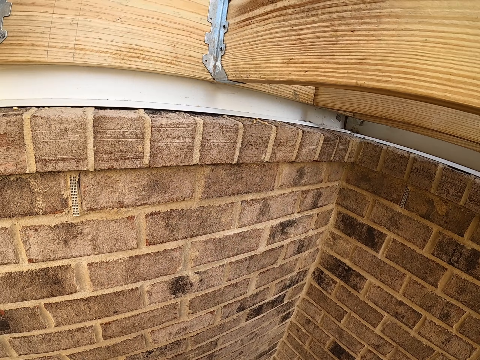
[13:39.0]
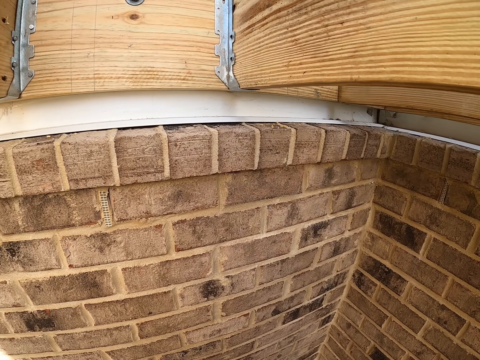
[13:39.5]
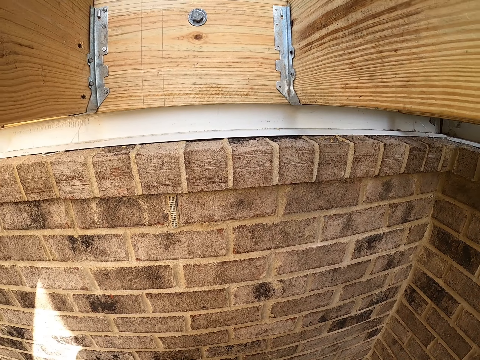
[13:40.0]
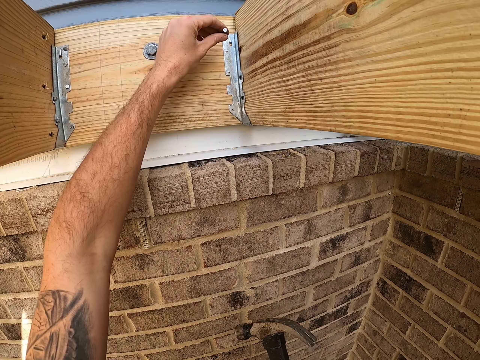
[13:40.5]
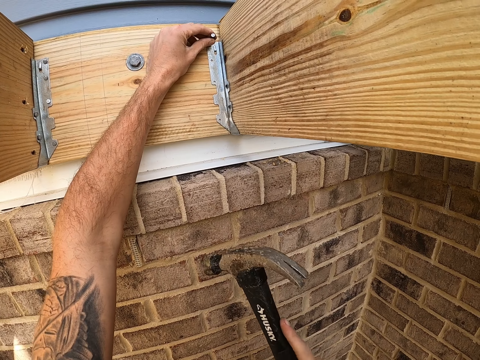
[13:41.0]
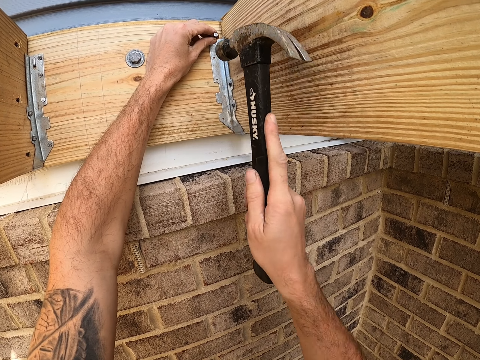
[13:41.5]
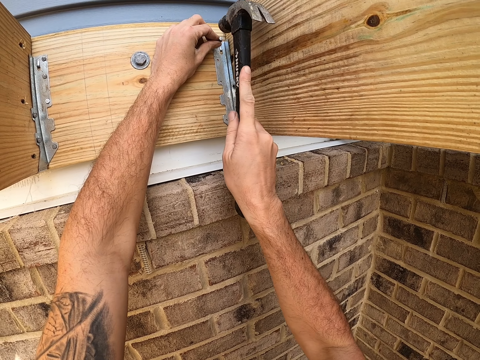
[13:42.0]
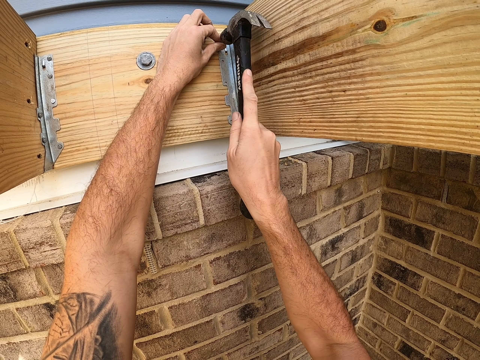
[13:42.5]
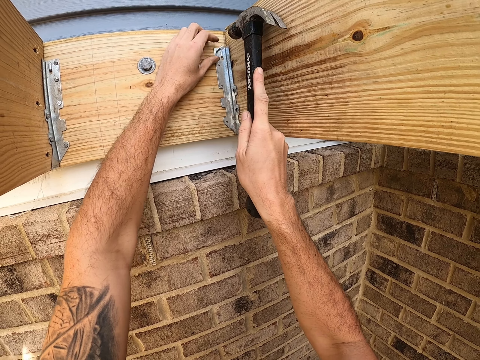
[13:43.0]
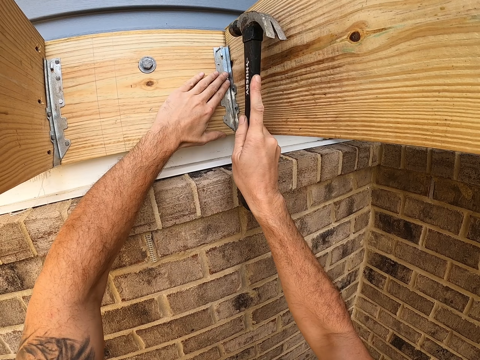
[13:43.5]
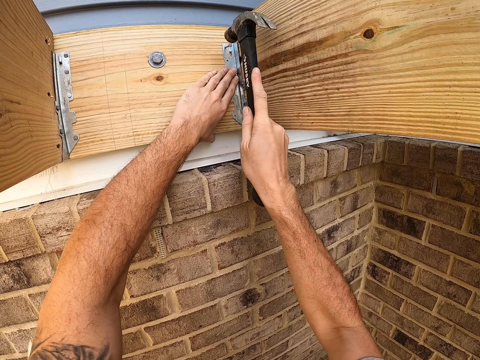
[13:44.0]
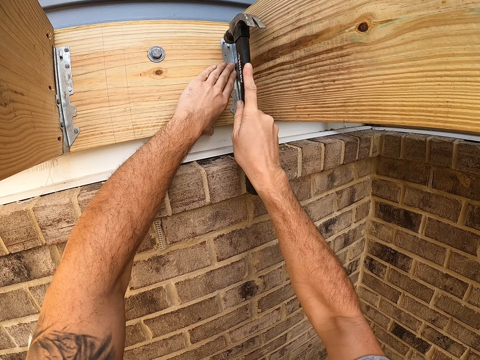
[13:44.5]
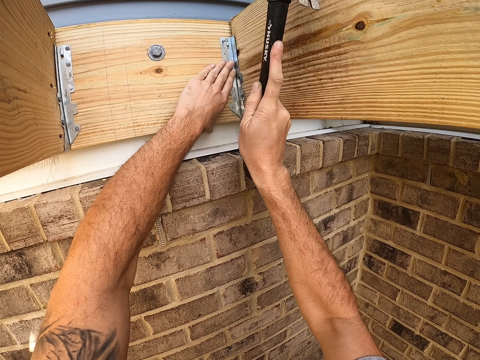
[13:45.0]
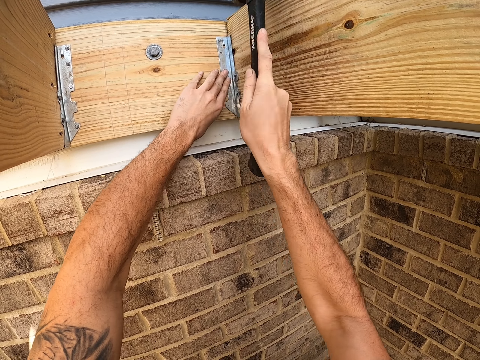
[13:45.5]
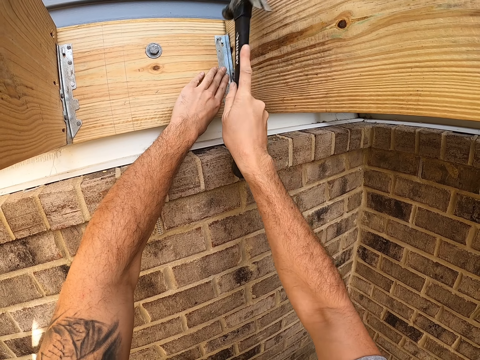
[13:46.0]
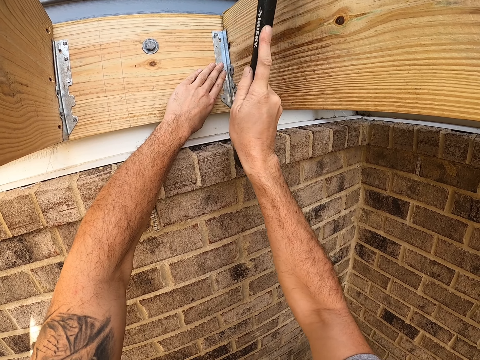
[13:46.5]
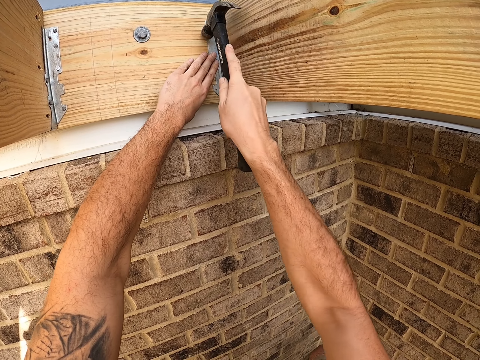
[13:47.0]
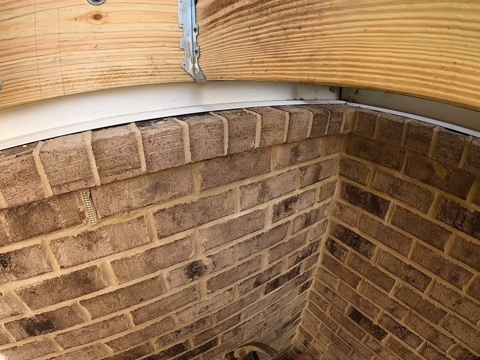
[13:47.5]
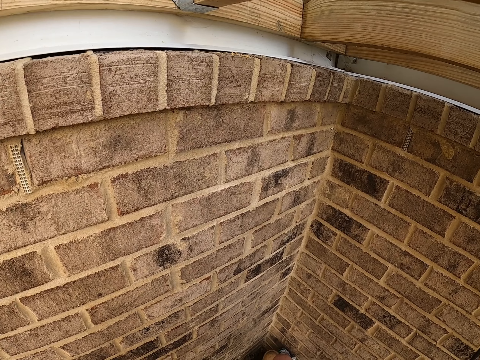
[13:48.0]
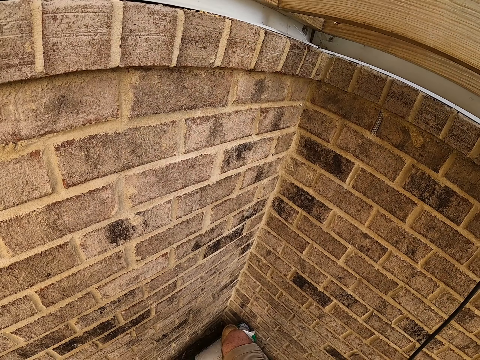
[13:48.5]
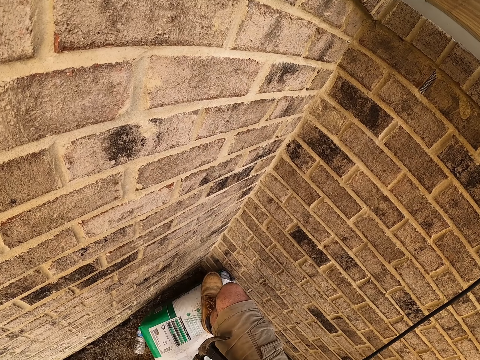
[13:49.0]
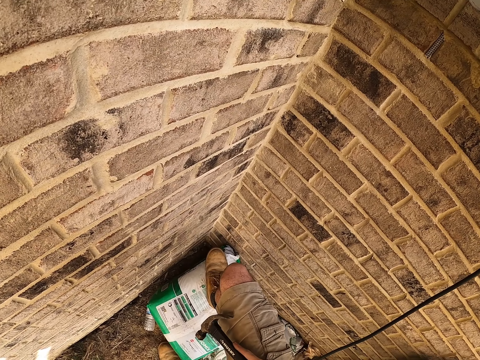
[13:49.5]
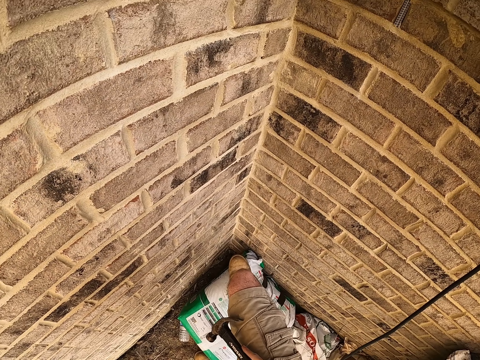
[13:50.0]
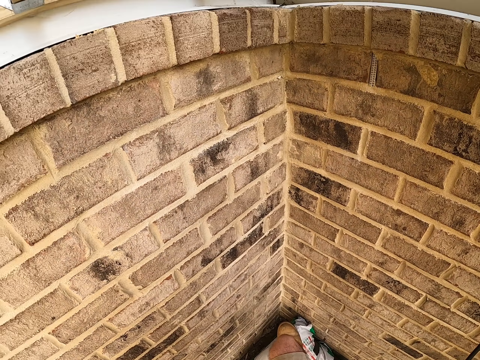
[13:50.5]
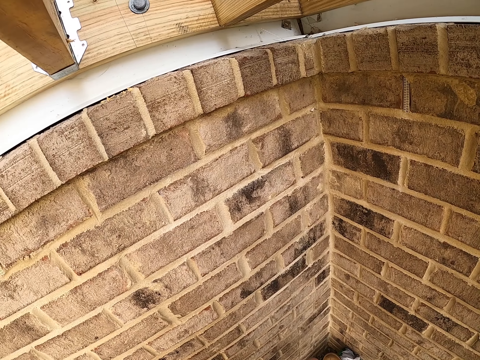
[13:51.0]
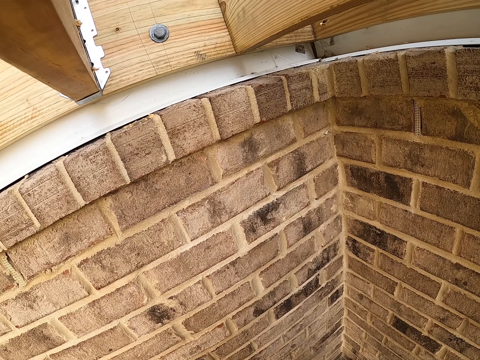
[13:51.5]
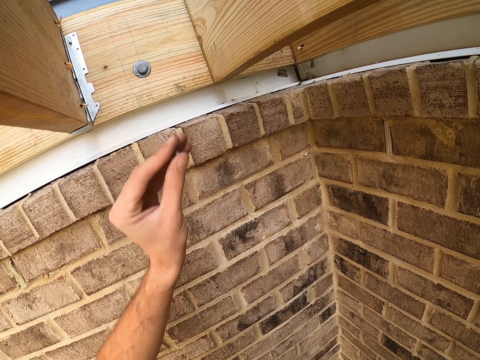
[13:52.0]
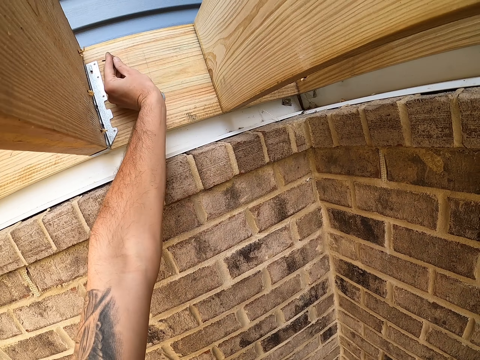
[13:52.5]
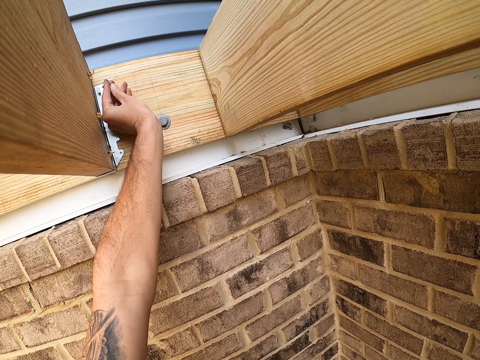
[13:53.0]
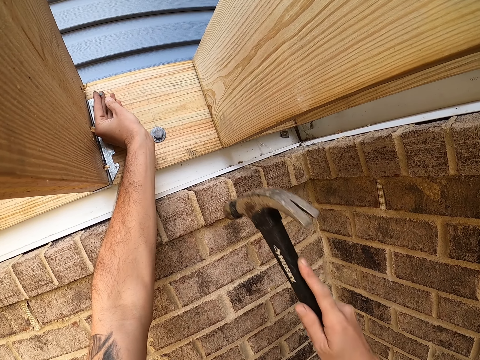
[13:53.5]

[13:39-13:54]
The camera wearer puts an iron nail on the mounting bracket. He hits the iron nail with the hammer. He hits the nail with the hammer again. He looks around, moves his right leg and looks around. He holds a nail. He moves the left hand to the board.

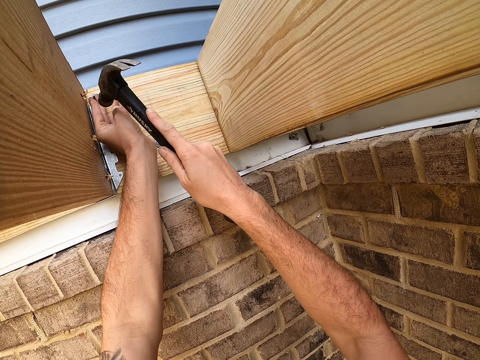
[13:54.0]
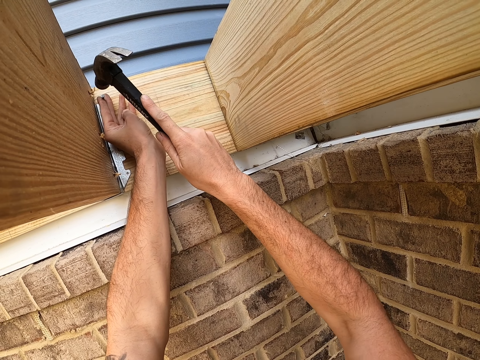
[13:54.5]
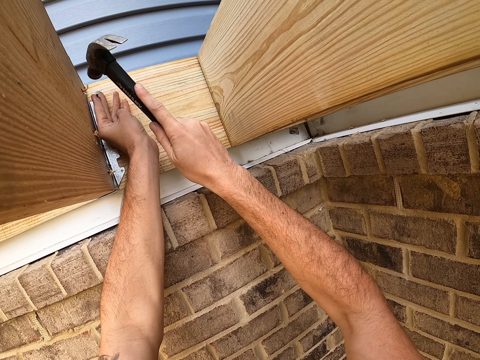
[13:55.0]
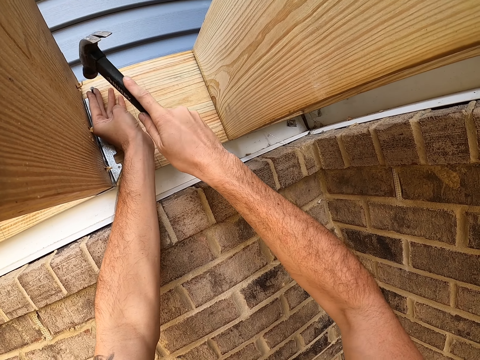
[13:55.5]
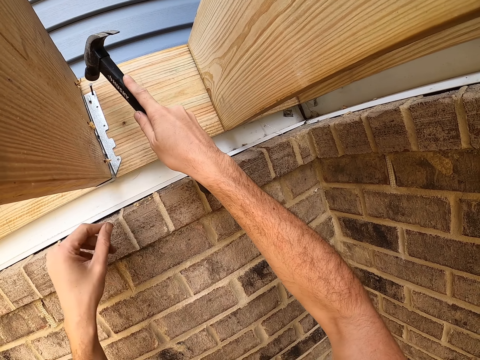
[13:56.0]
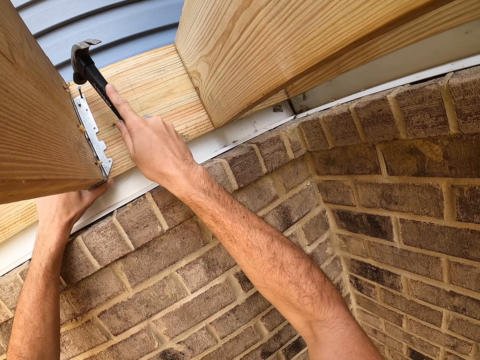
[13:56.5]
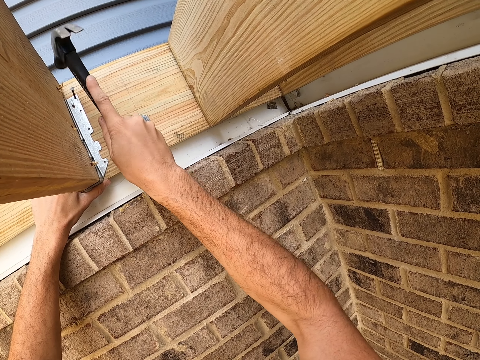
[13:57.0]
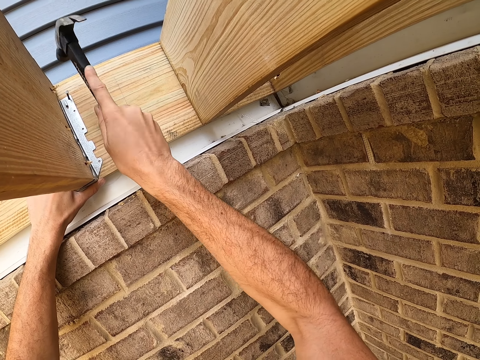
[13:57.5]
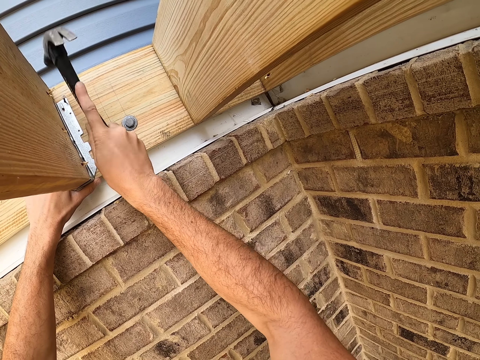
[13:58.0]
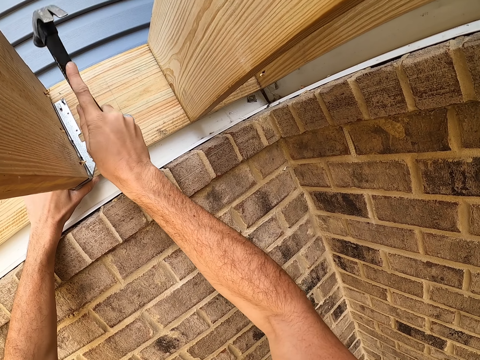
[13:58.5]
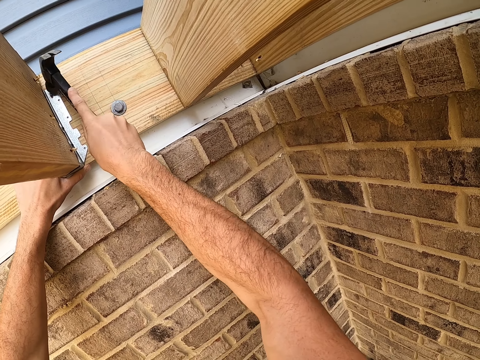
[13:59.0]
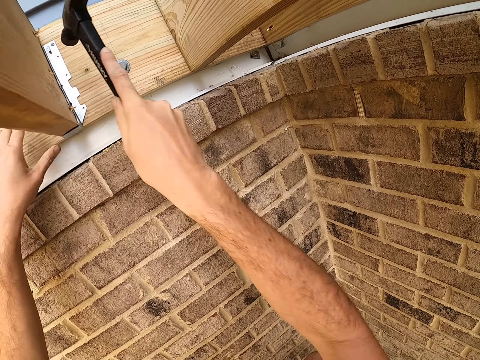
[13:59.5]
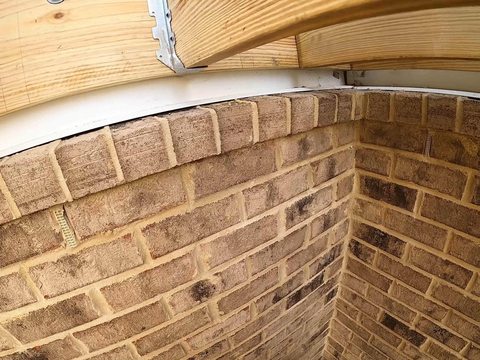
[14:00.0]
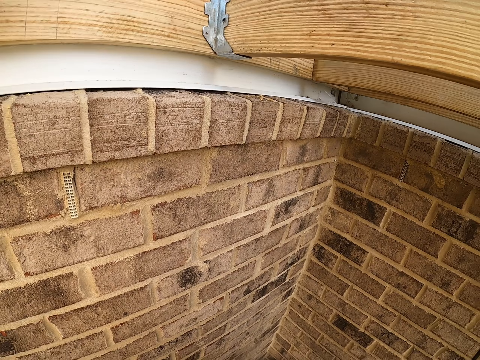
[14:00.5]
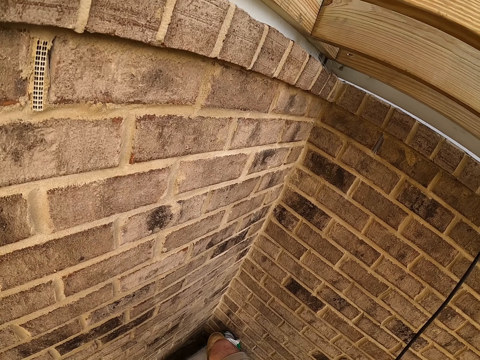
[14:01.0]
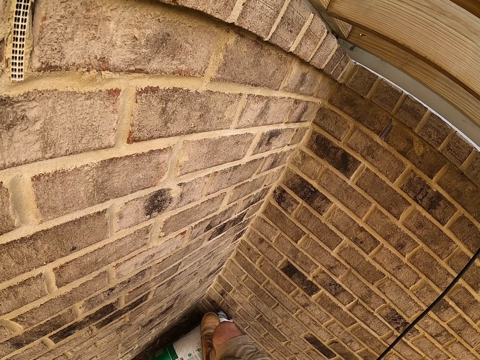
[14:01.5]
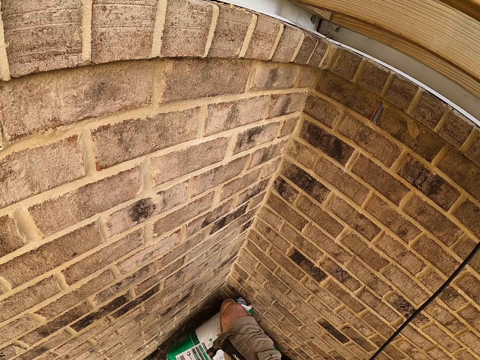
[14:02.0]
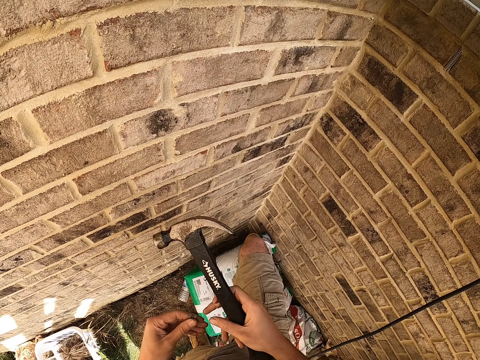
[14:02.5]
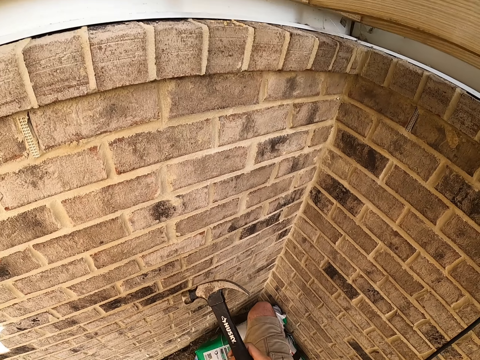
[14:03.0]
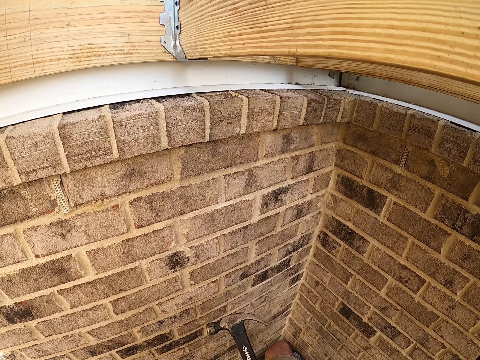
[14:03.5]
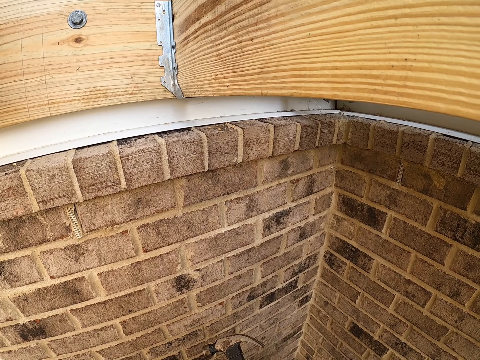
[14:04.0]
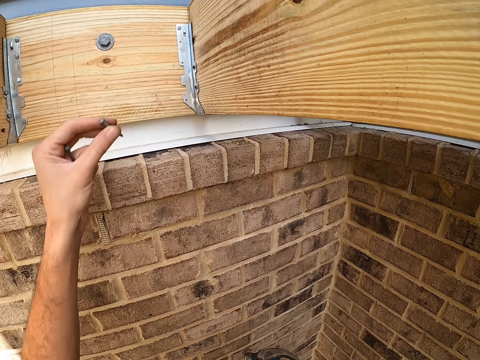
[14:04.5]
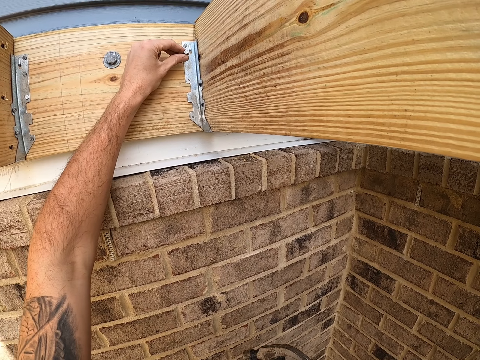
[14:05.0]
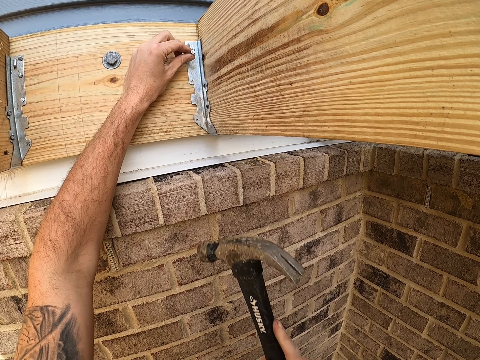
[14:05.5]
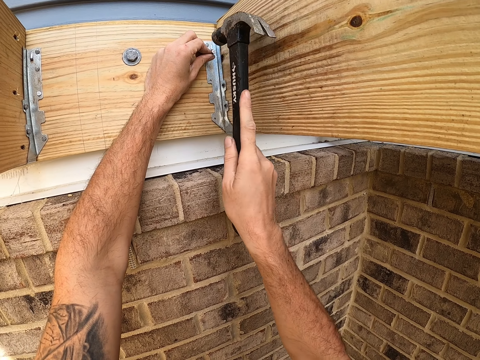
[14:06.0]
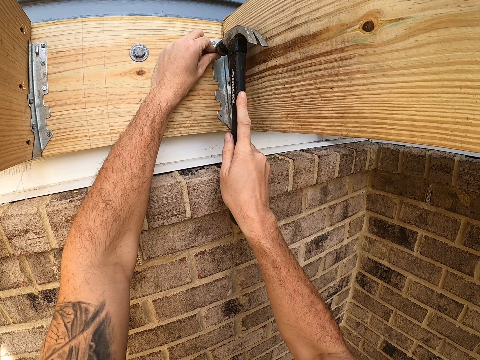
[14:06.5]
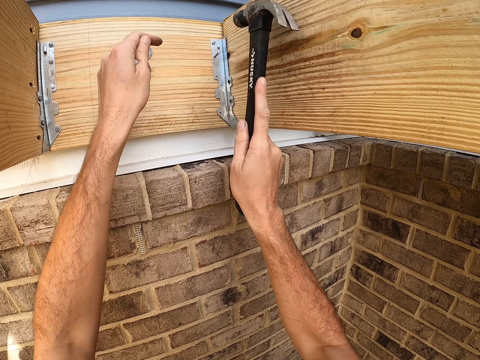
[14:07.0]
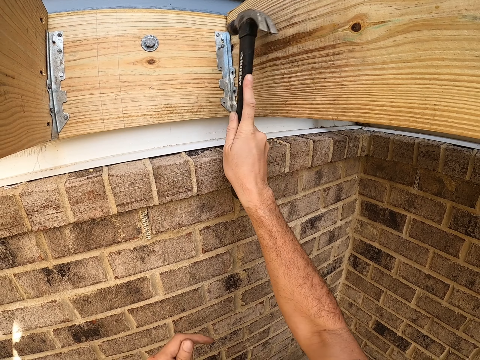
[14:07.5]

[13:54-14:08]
The camera wearer lifts up the hammer in the right hand. They hit a nail into the wood with the hammer, and hold down the nail on the hinge with the left hand. They hit the nail with the hammer, touch the wood with the left hand, and hit the nail with the hammer. They look around. They hold the nail. They carry the nail with both hands. They look around. They put the nail in the hinge with the left hand. They hit the nail in the hinge with the hammer in the right hand. They move back the left hand.
